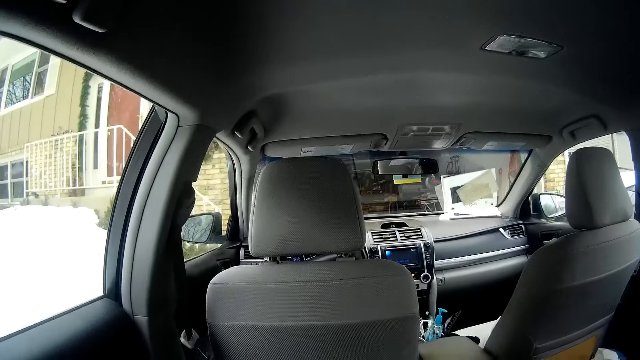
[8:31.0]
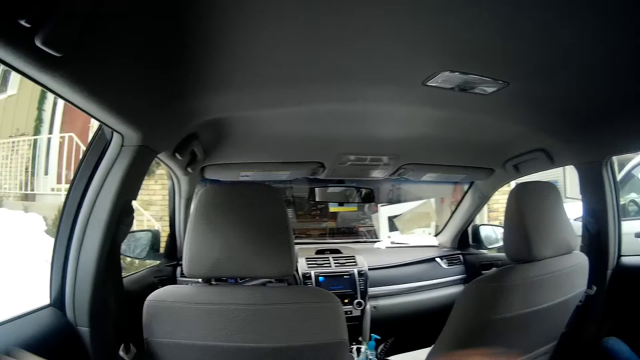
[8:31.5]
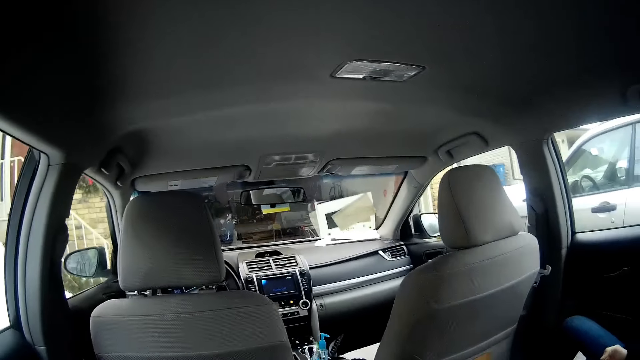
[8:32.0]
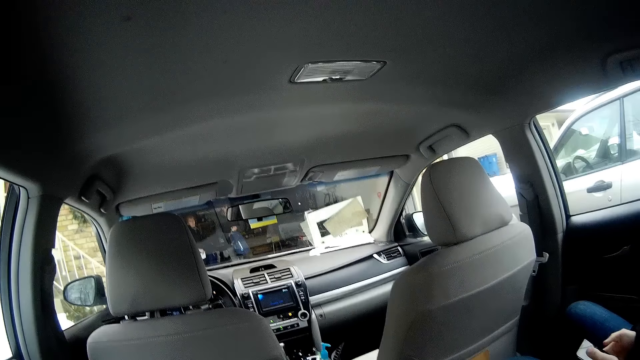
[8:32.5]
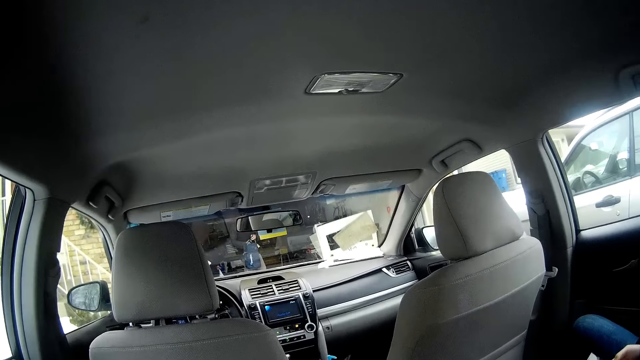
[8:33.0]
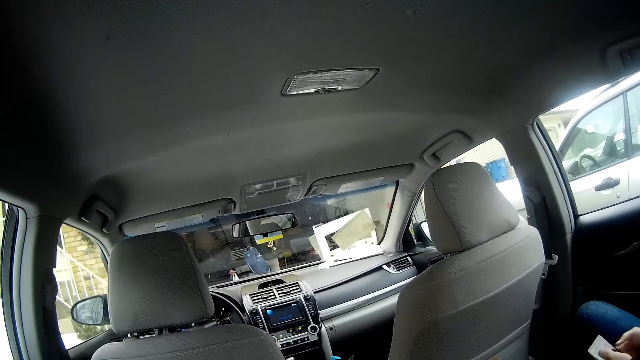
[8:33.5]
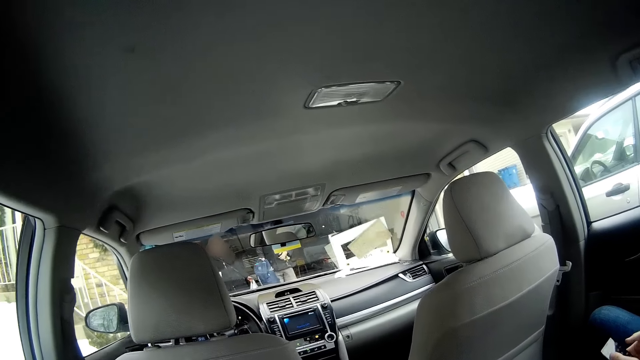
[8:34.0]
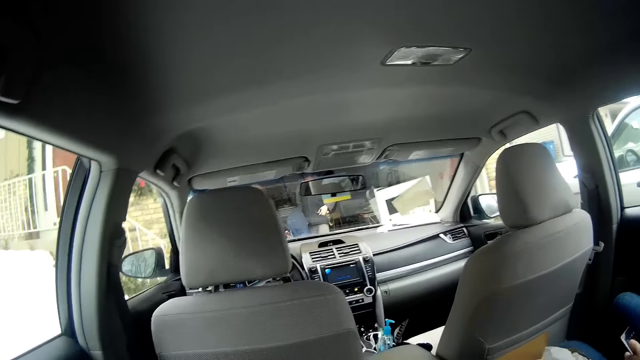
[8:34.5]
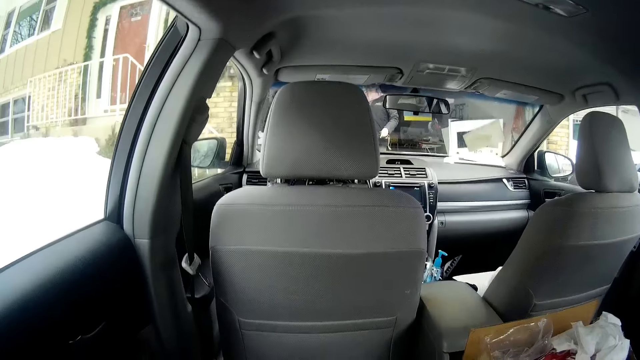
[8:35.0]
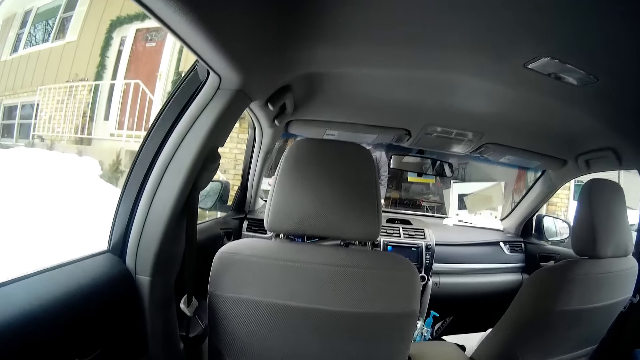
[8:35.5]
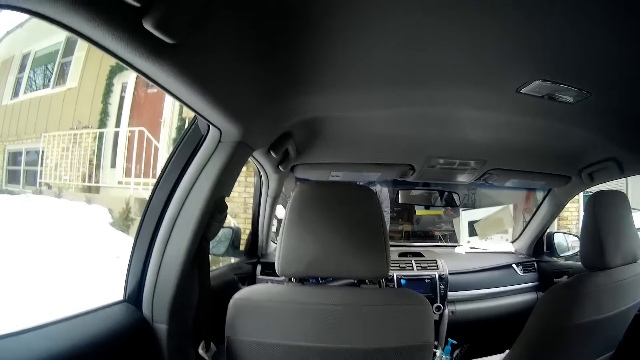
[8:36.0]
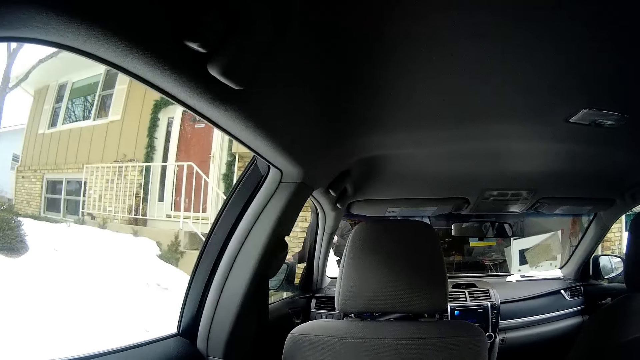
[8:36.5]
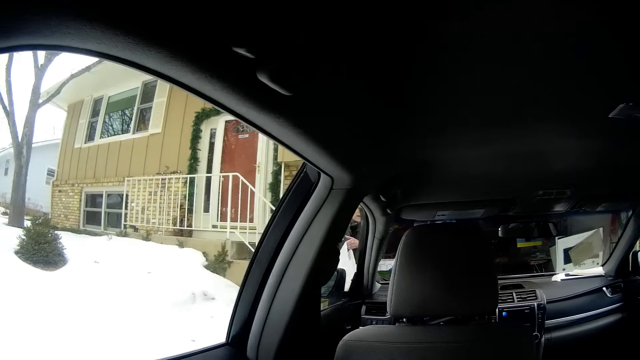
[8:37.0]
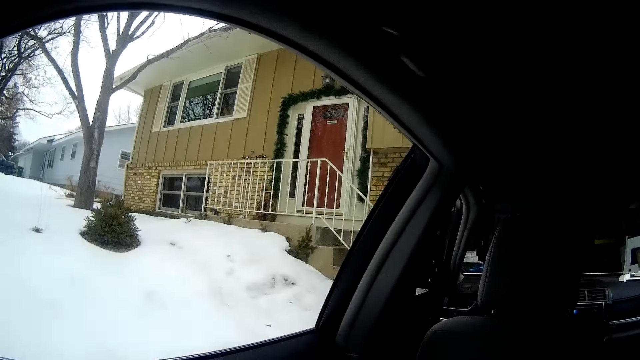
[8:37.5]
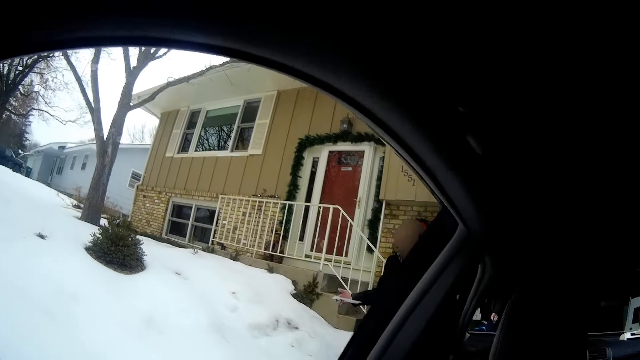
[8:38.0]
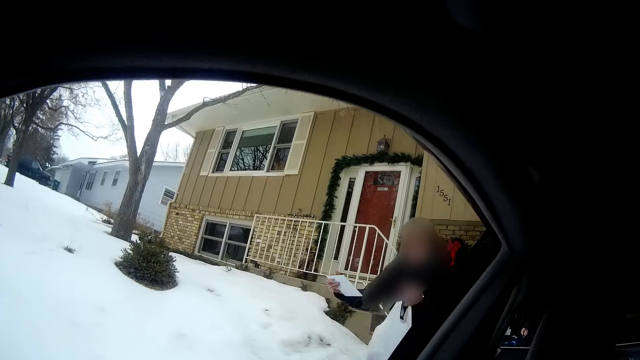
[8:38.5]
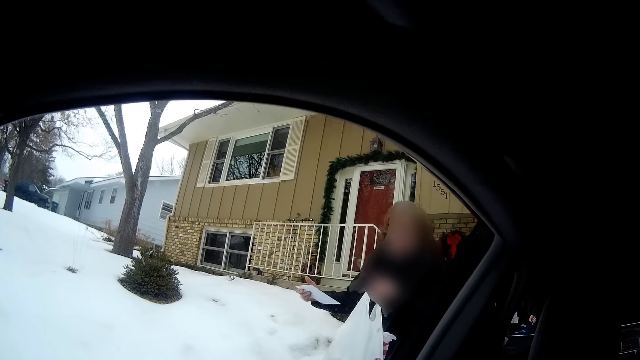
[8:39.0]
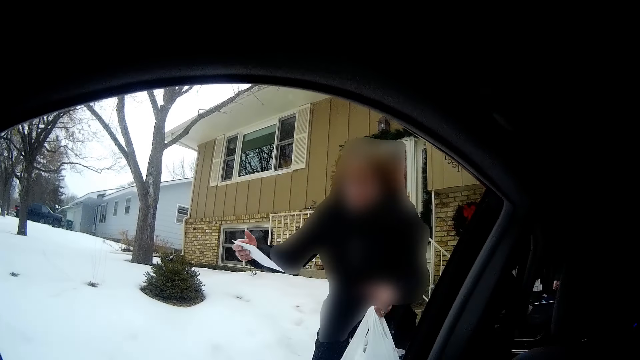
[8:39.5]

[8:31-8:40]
A man walks towards the car. A woman walks towards the car. A person exits the house.

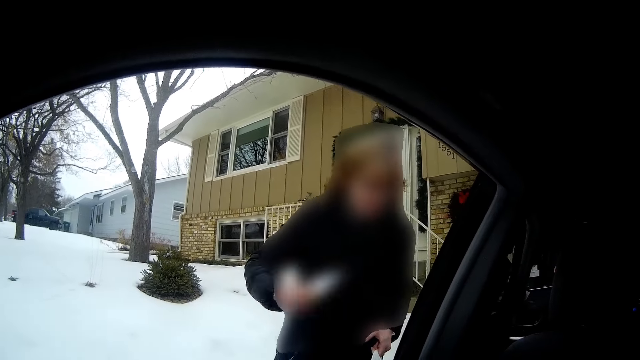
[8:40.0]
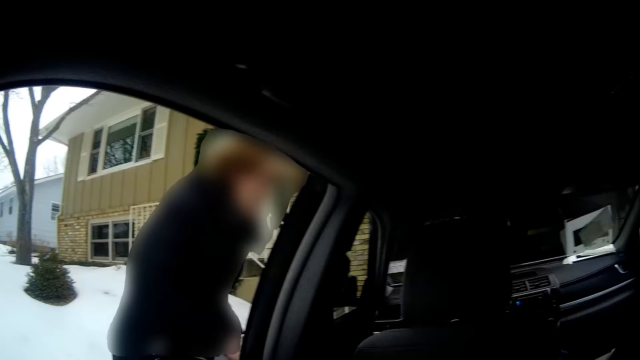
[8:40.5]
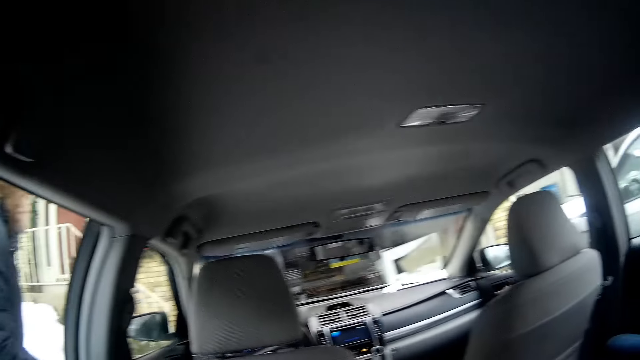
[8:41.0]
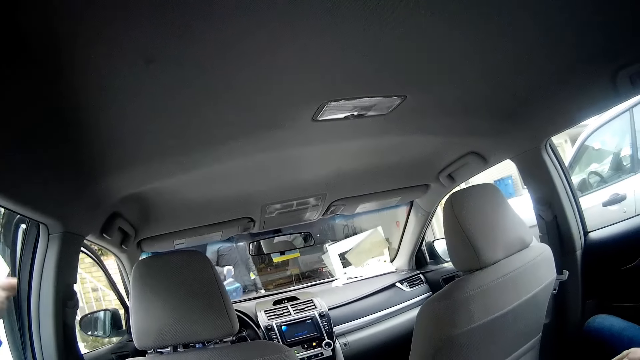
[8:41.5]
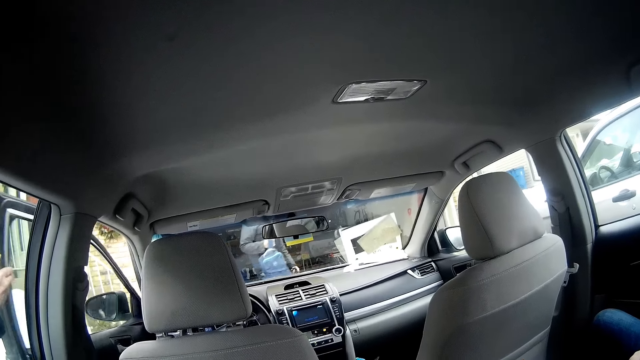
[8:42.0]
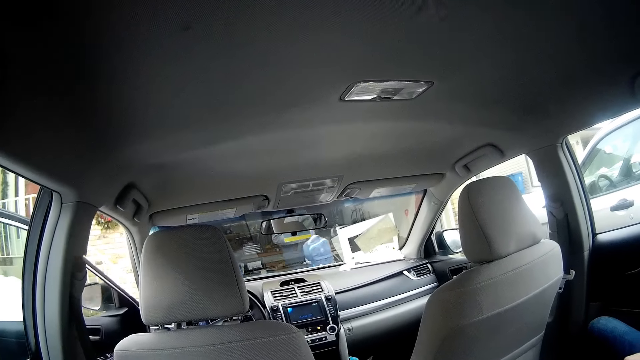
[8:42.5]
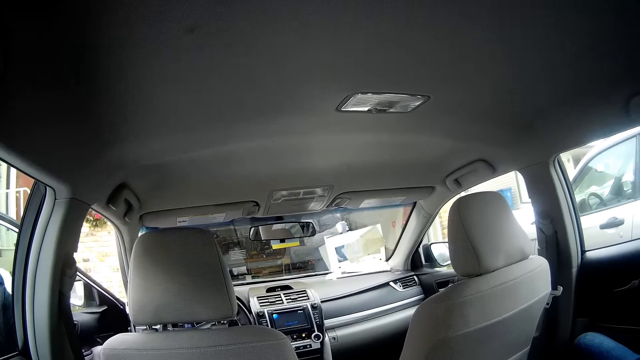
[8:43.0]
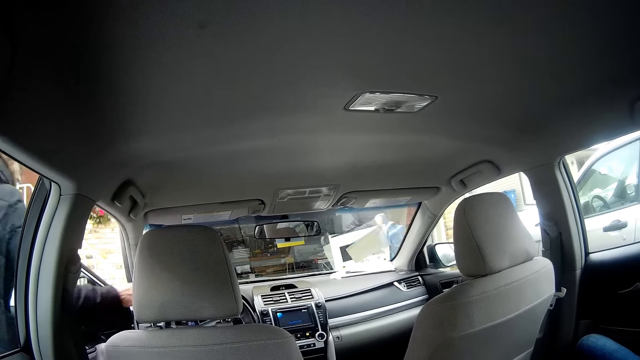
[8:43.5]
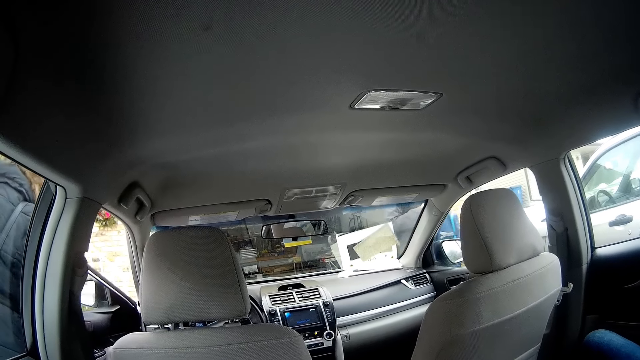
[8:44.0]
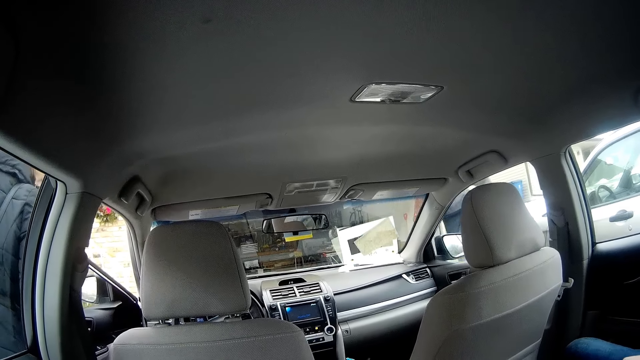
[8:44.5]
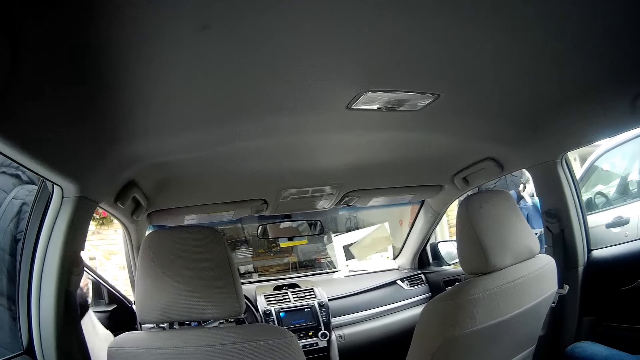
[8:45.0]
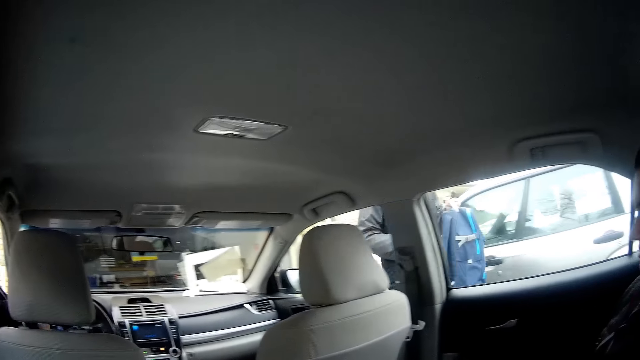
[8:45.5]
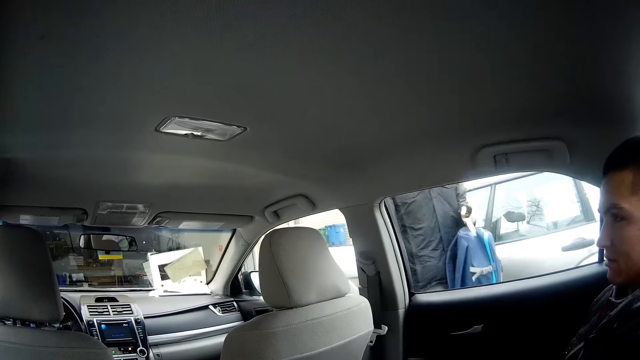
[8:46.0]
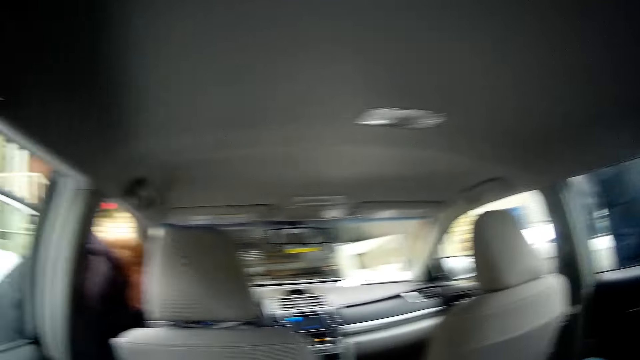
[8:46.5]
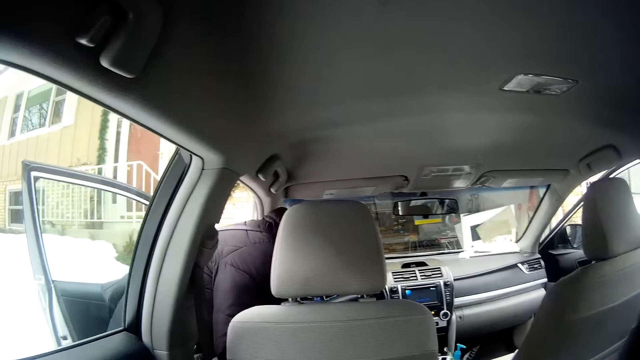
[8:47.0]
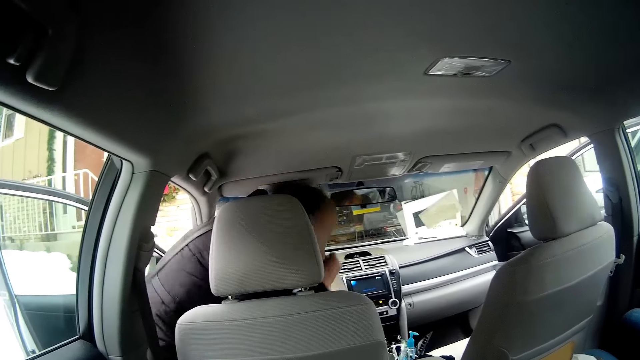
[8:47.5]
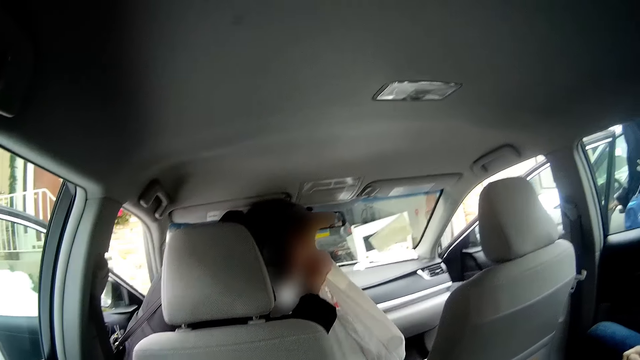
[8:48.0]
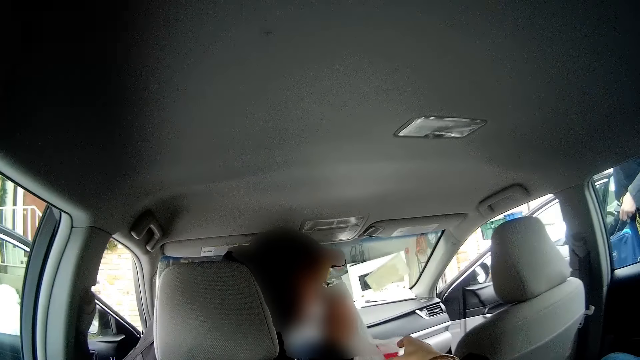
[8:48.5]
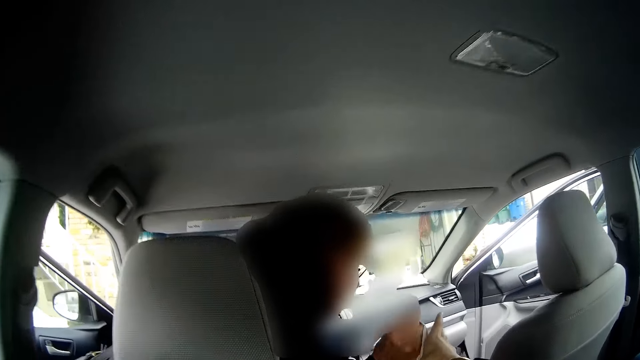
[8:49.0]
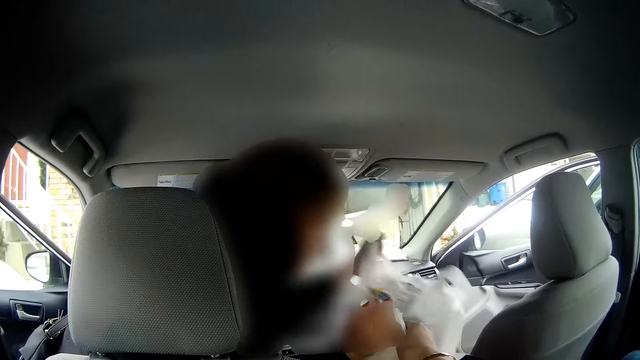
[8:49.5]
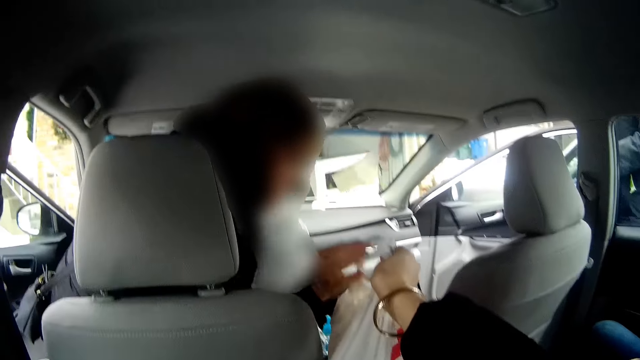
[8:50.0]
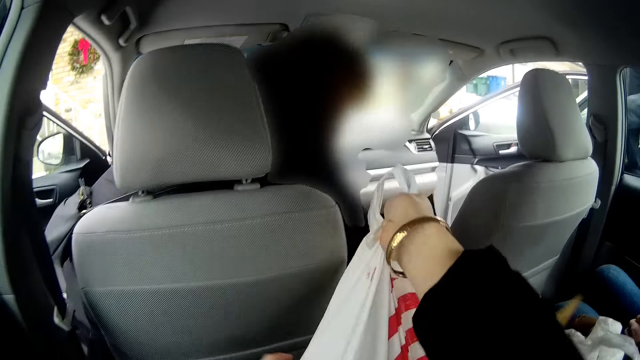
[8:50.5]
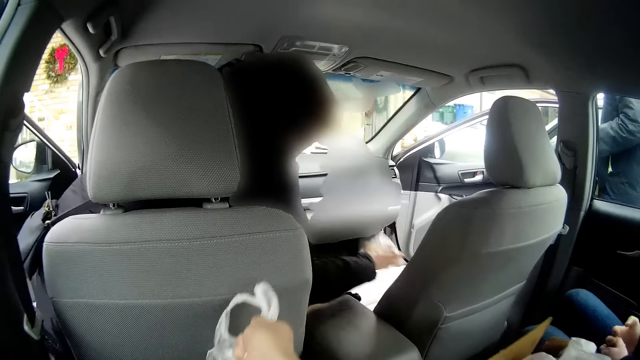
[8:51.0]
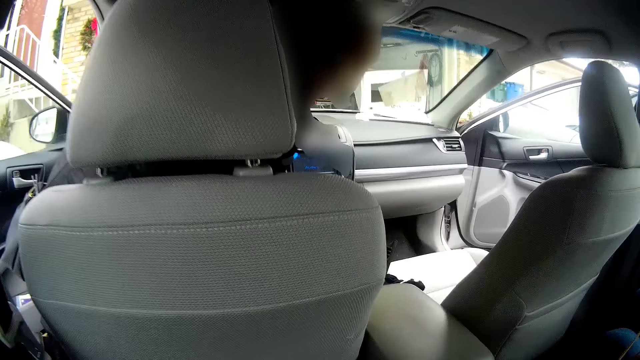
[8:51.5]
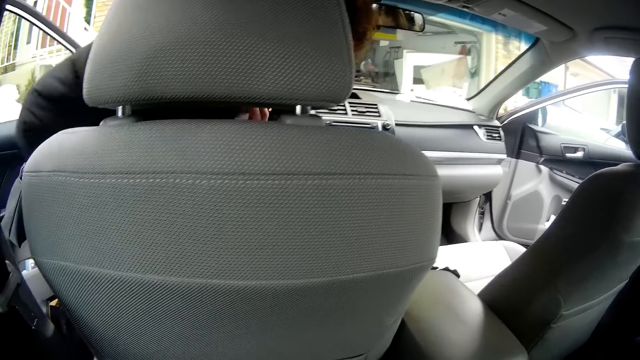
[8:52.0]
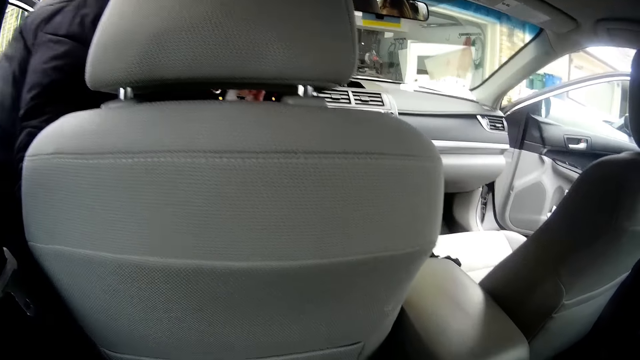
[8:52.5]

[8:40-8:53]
The woman opens the front car door. She drops a paper on the car dashboard, passes a nylon to her right hand and enters the car. A man opens the car door. The camera wearer collects the nylon from the woman. The woman picks up the nylon on the passenger seat with her left hand and picks up the paper on the passenger seat with her right hand. The camera wearer holds the polythene paper on his right hand.
